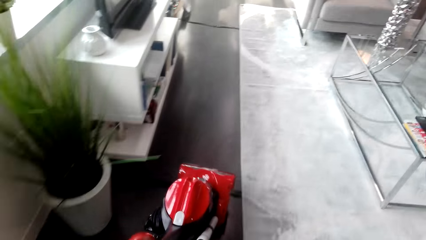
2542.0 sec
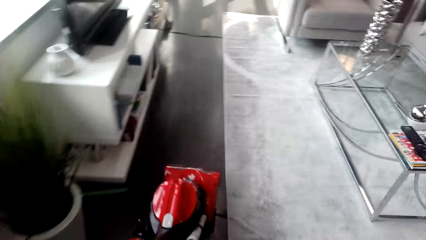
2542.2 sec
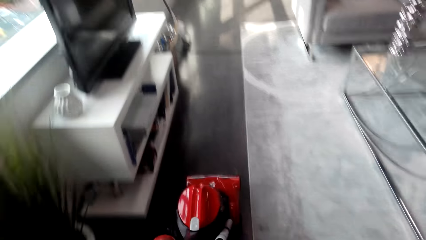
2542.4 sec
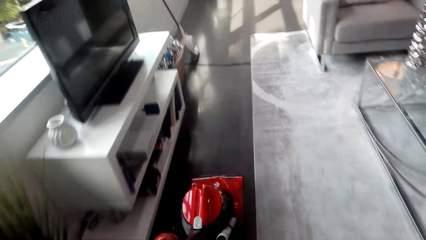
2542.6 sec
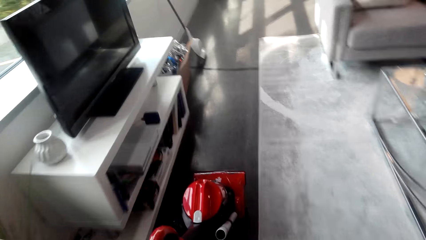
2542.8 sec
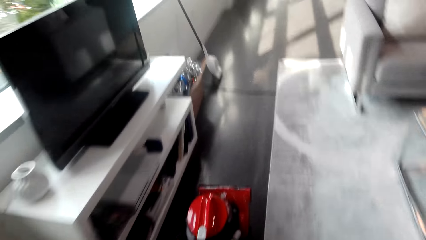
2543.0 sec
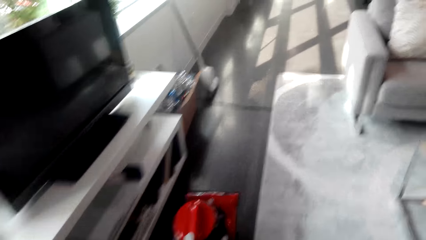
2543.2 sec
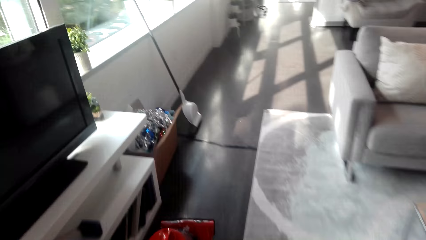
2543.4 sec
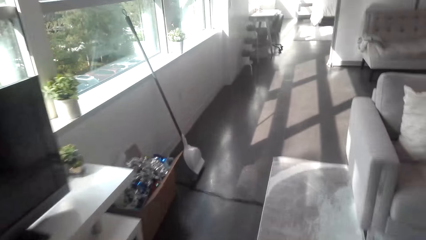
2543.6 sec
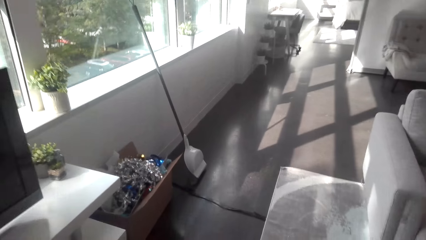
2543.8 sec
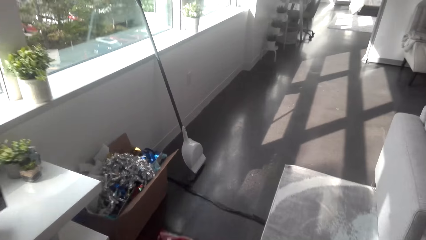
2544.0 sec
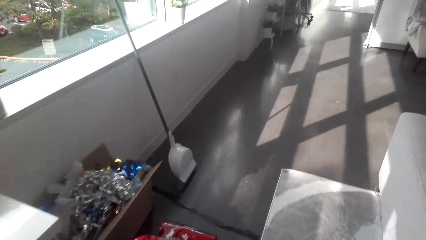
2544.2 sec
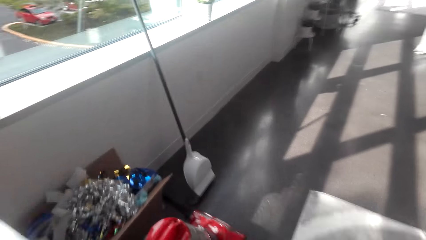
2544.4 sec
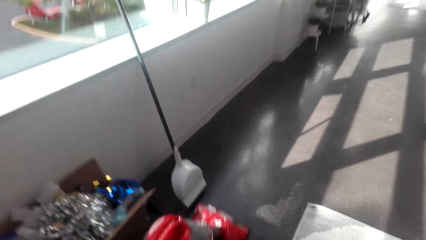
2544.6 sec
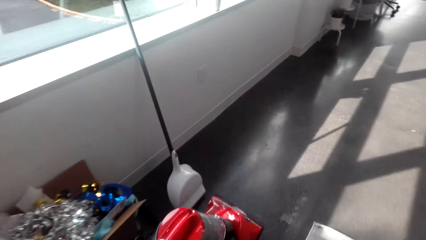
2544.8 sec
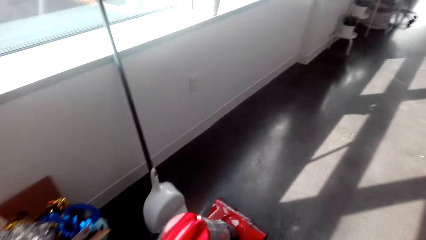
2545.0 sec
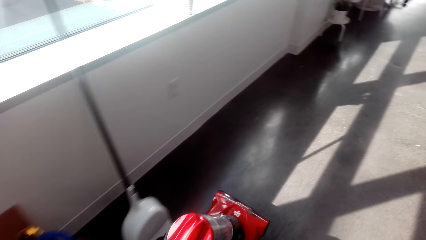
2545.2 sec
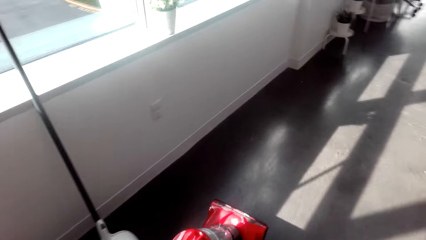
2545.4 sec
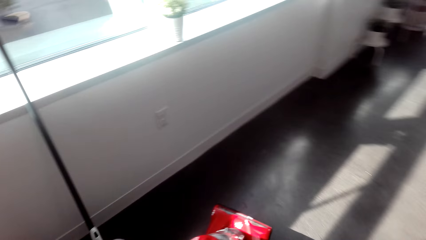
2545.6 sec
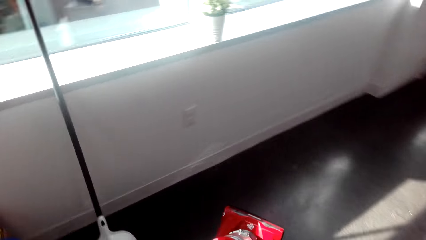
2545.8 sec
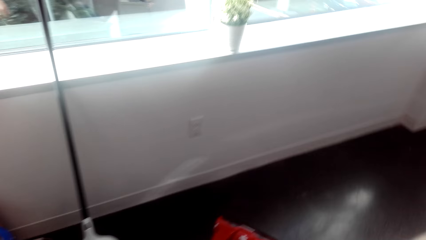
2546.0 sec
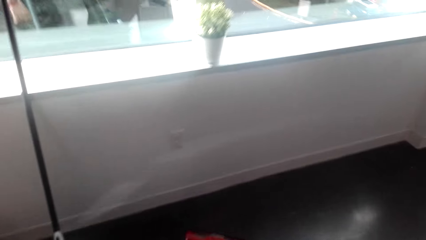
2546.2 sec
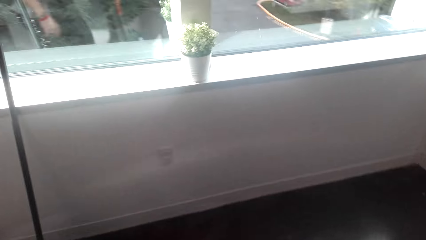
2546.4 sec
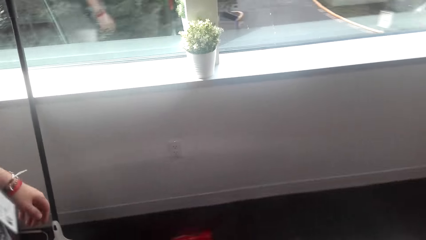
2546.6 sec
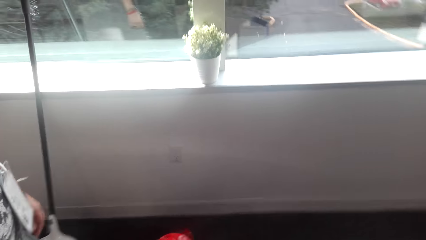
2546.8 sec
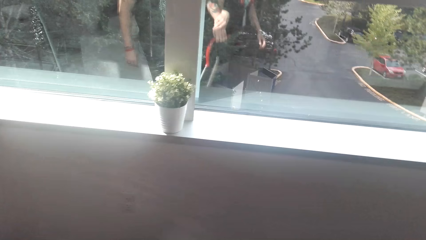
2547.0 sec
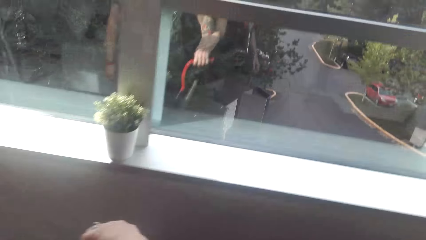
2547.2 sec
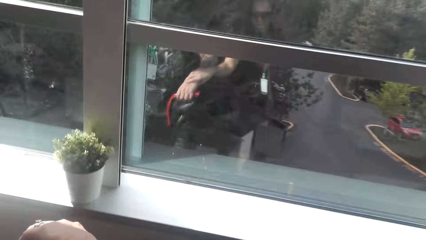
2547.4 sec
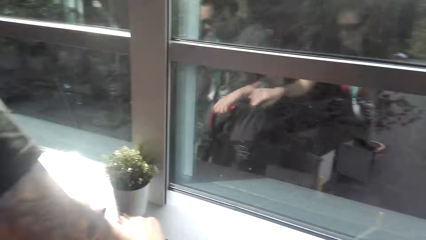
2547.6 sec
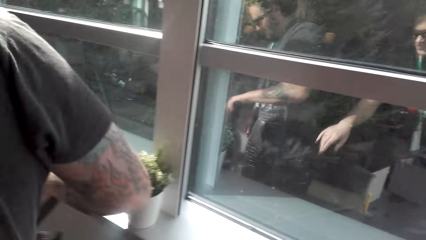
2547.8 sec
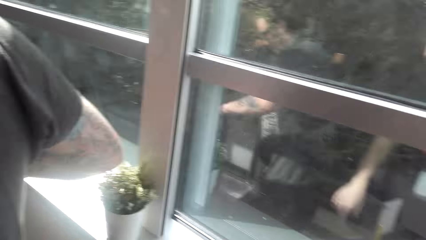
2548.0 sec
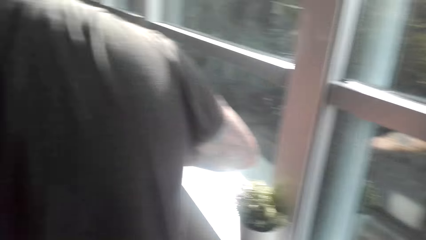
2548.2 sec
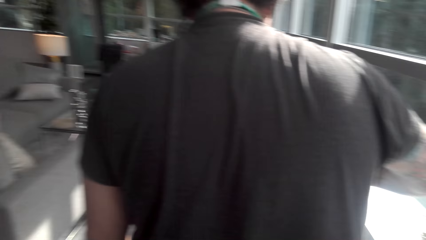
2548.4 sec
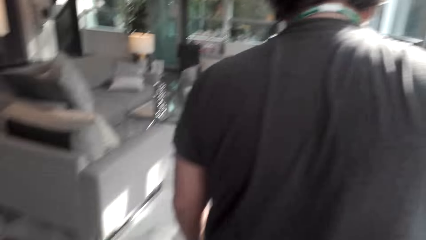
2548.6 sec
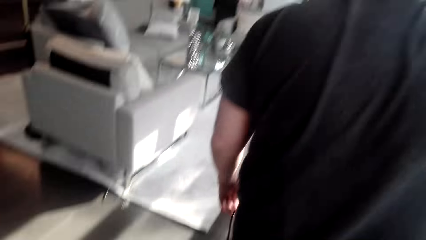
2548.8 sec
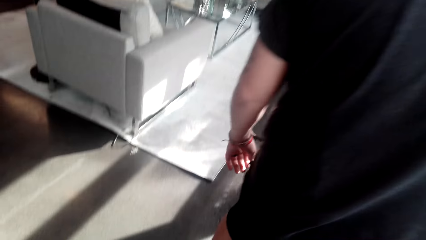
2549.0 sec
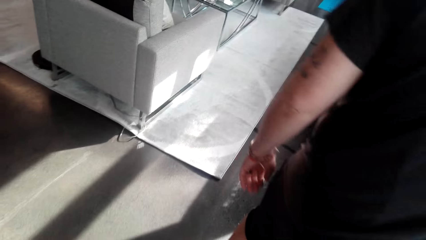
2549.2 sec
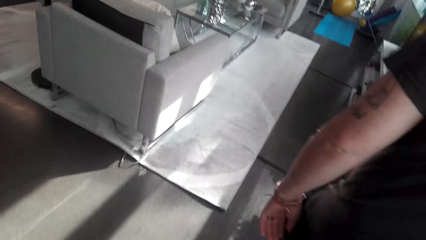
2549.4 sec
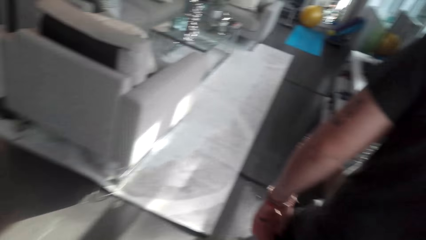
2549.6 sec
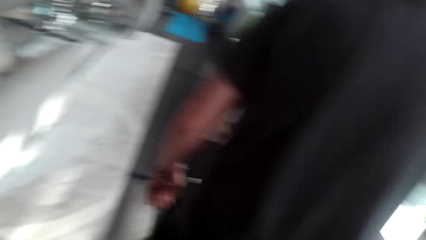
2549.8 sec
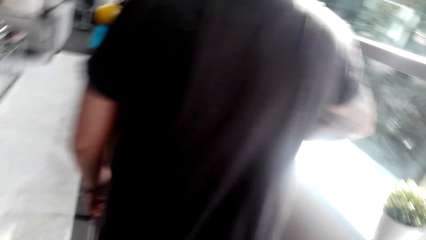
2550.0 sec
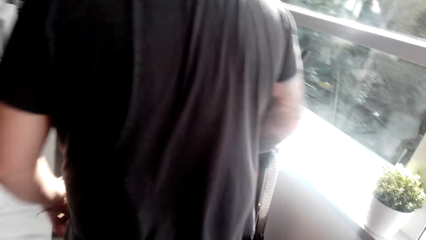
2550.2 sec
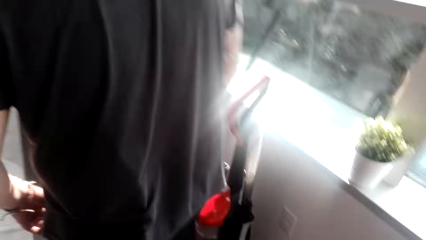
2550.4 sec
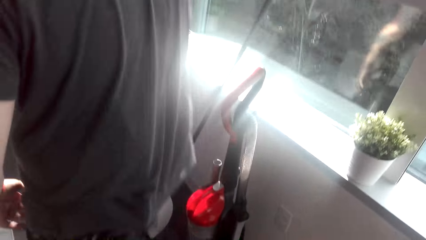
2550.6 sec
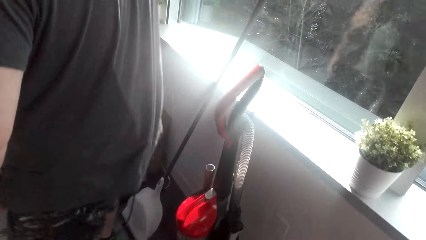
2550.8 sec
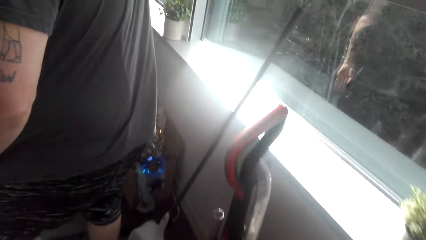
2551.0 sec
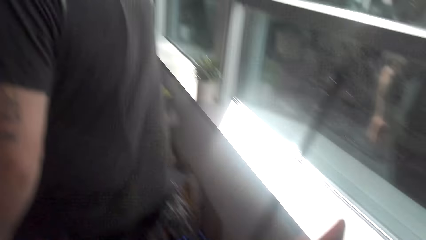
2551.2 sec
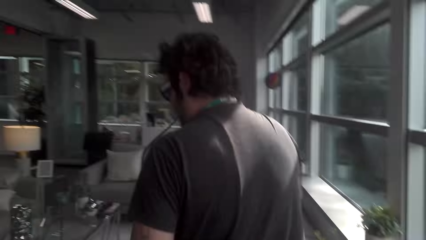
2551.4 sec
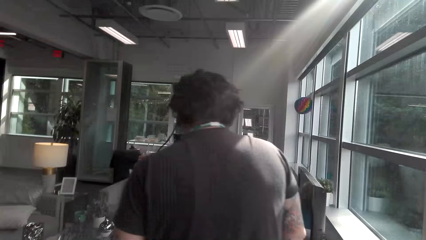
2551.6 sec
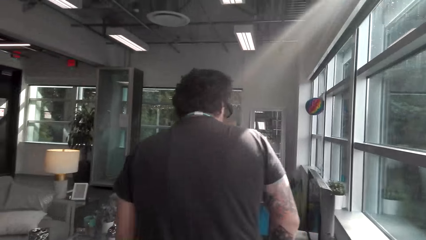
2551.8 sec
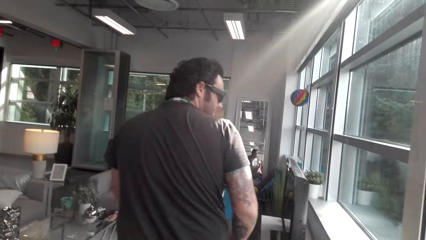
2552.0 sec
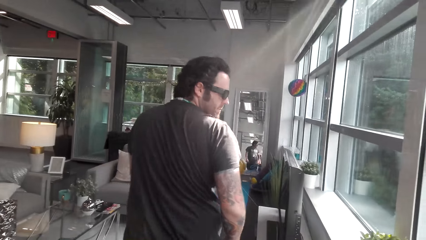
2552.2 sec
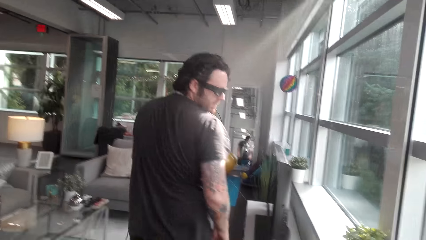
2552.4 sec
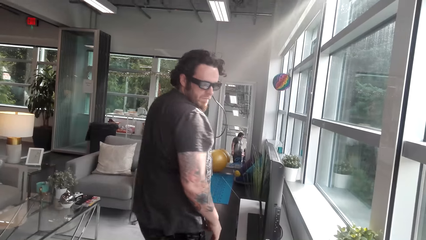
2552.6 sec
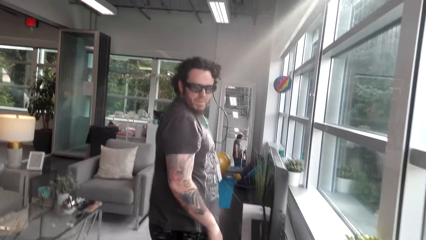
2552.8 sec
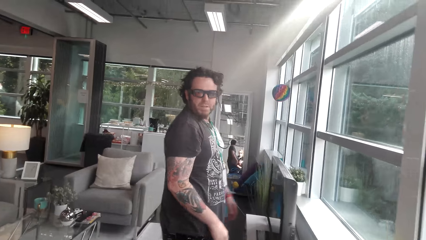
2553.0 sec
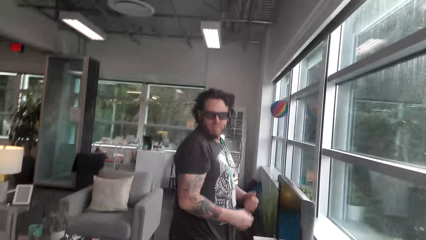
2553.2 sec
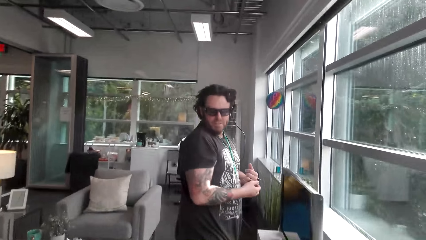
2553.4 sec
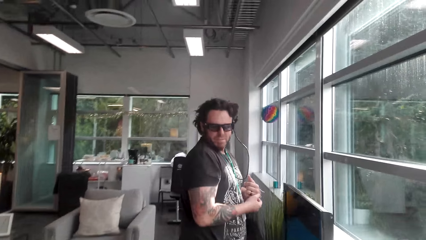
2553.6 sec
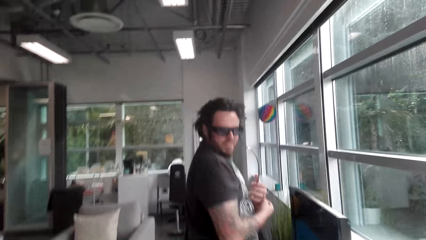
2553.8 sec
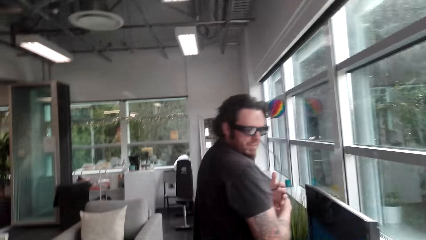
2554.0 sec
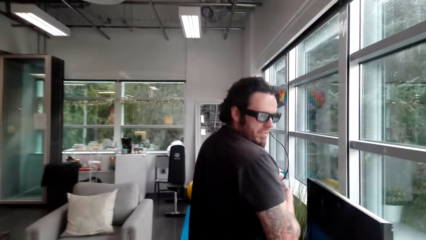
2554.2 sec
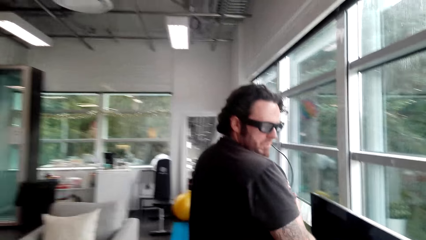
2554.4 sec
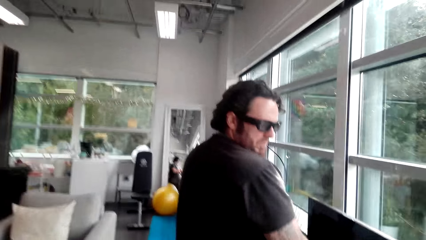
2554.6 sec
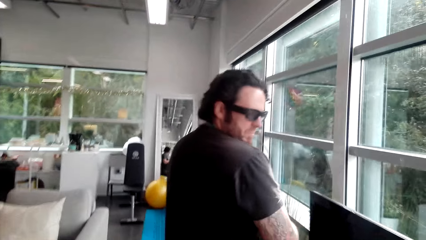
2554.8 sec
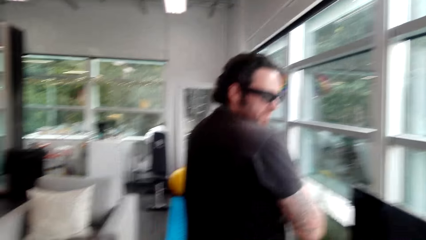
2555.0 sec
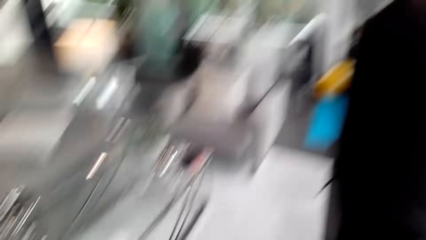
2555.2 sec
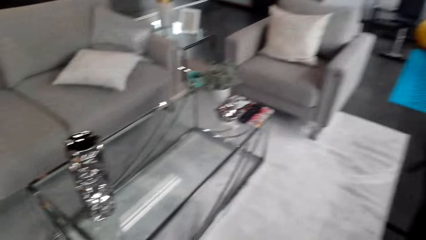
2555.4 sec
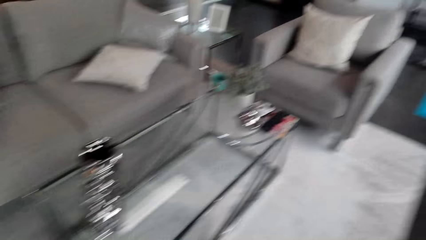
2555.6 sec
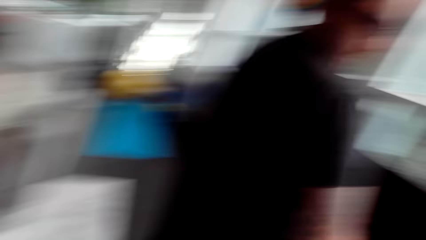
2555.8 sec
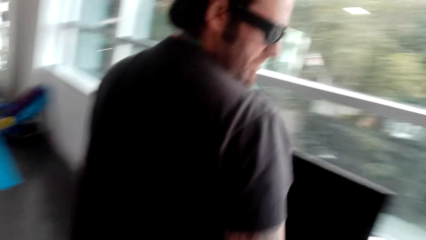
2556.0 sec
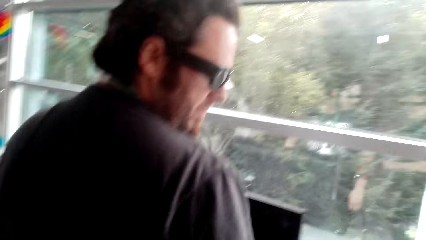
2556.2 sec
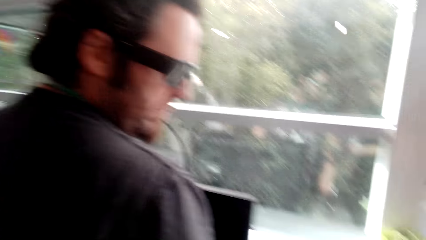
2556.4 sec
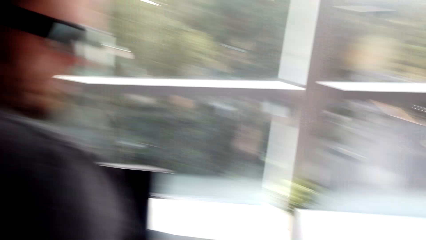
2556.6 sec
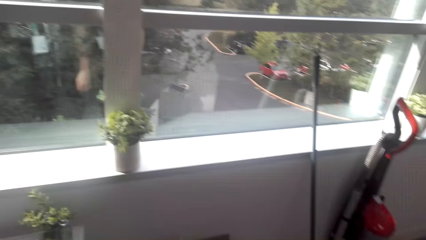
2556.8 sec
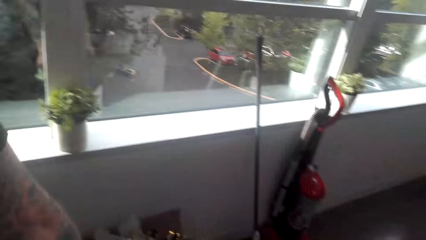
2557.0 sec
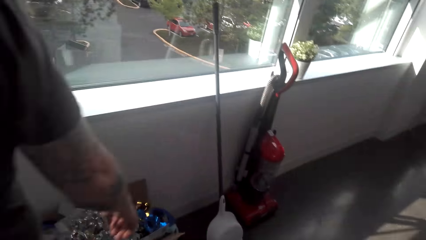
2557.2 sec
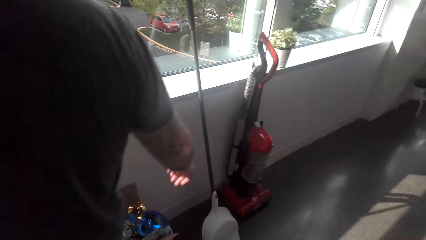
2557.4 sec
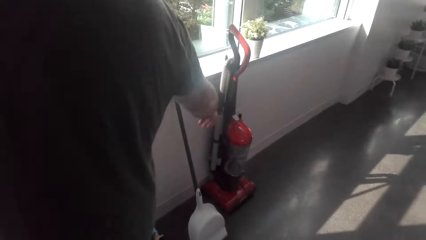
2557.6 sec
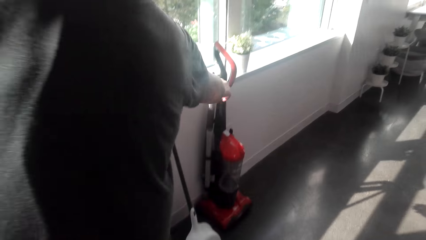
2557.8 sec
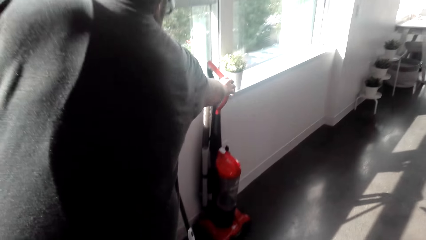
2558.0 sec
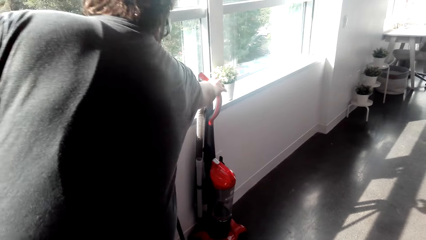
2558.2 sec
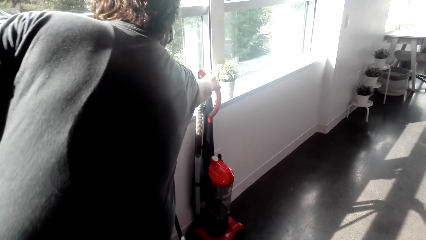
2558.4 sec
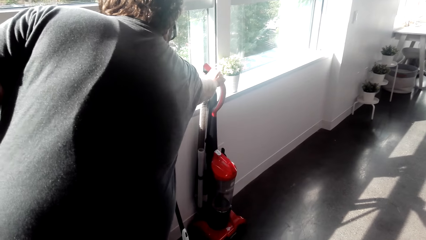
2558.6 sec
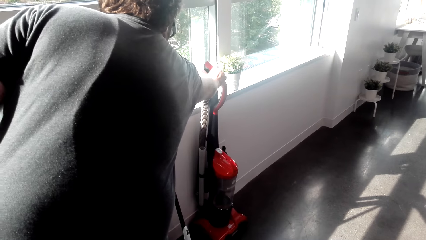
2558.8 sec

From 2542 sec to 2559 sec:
The camera wearer touches the handle of the vacuum cleaner. They push the vacuum cleaner. They walk around the house. They converse with a man. The man puts down the vacuum cleaner. The man walks. The camera wearer walks around the house.
